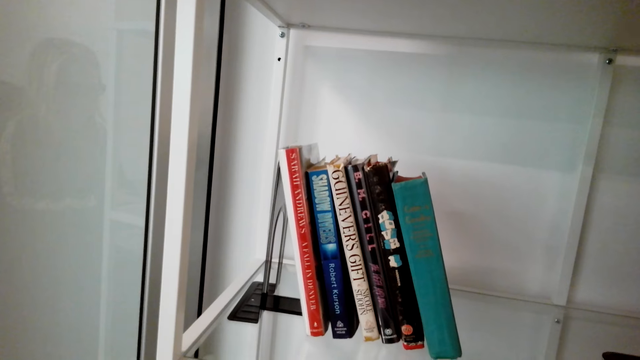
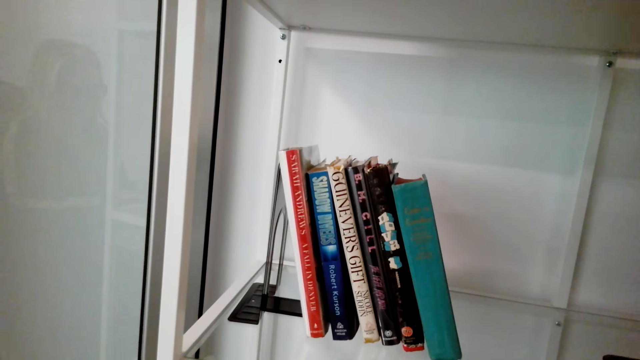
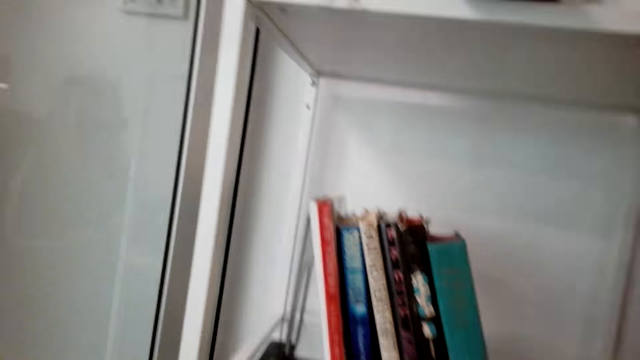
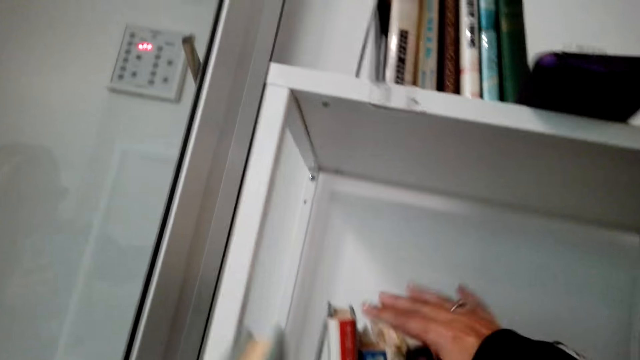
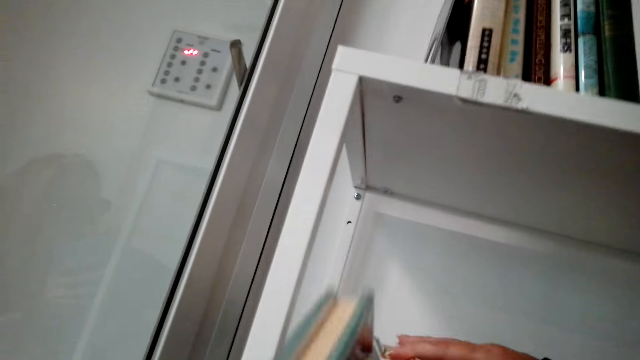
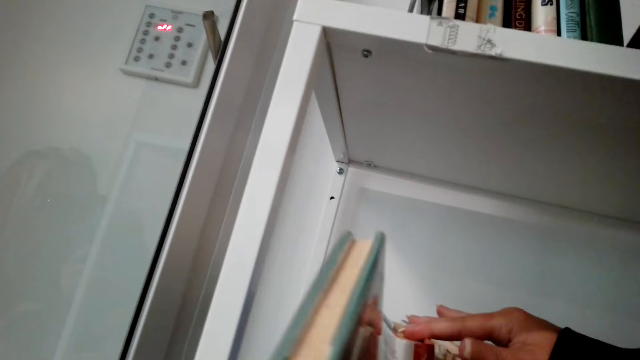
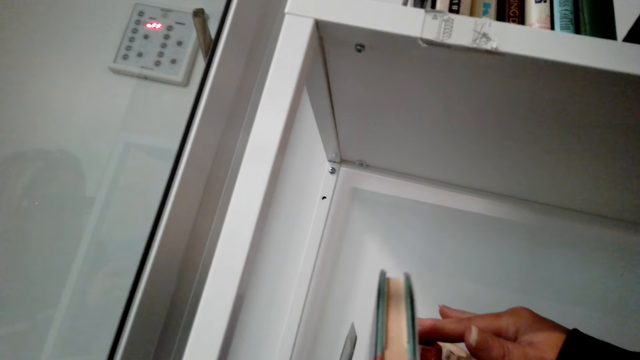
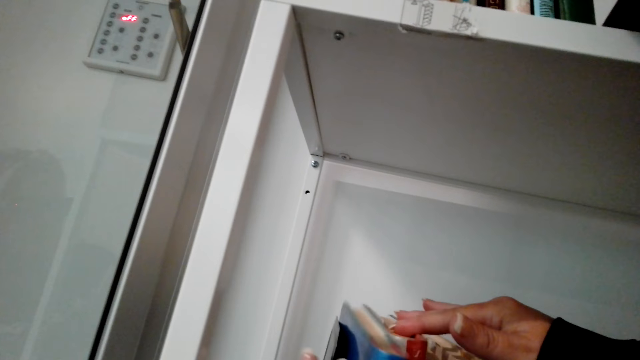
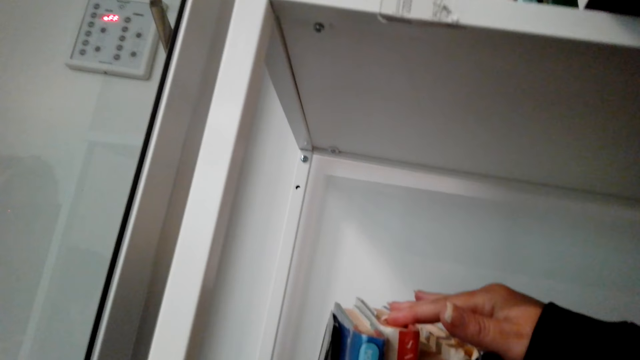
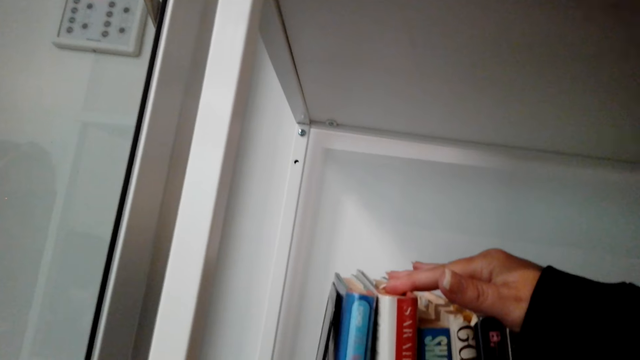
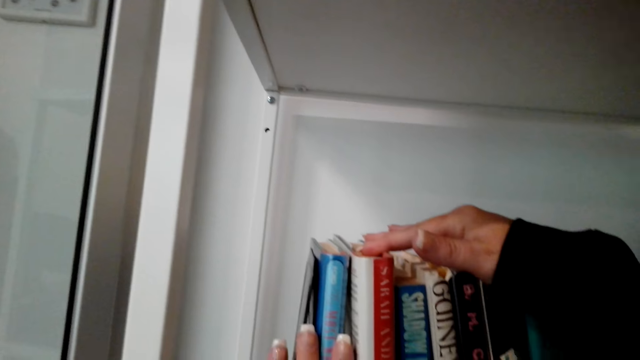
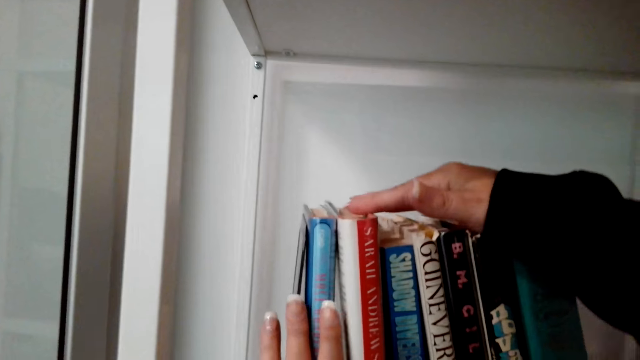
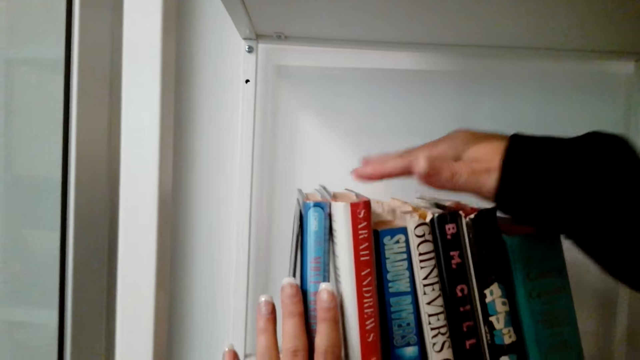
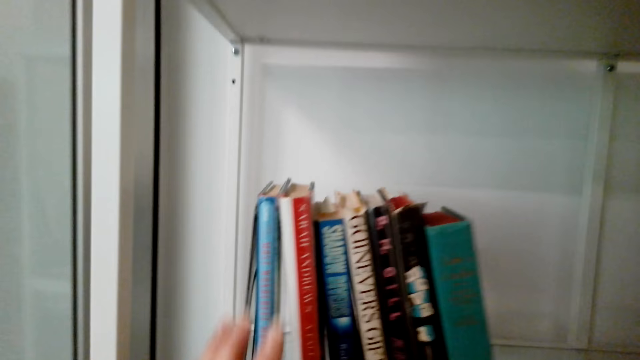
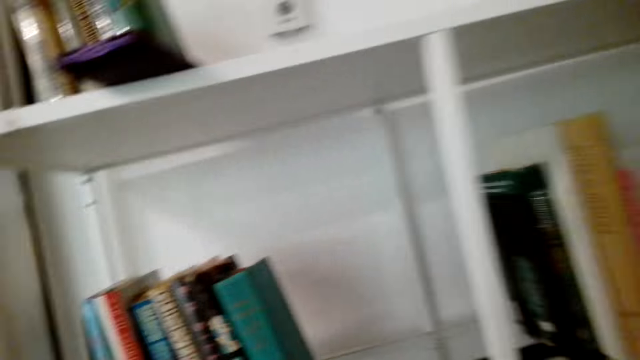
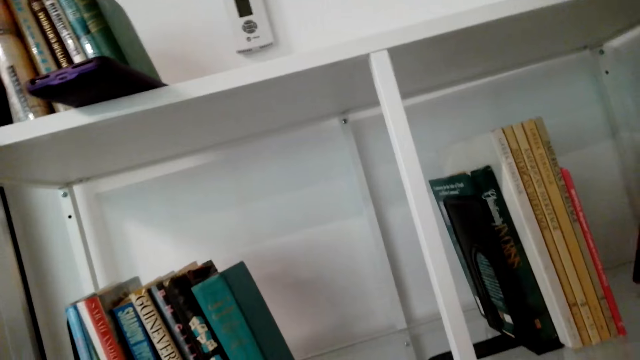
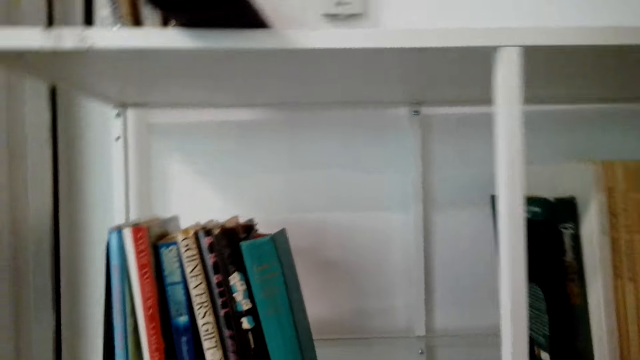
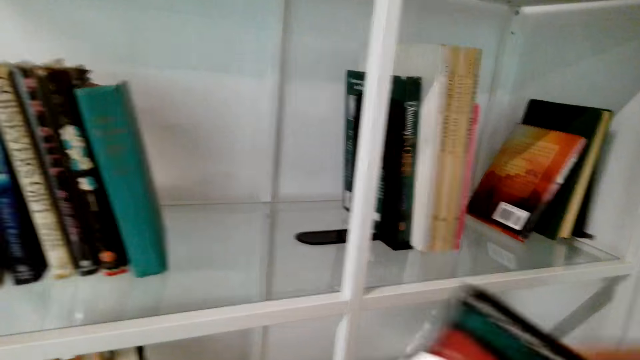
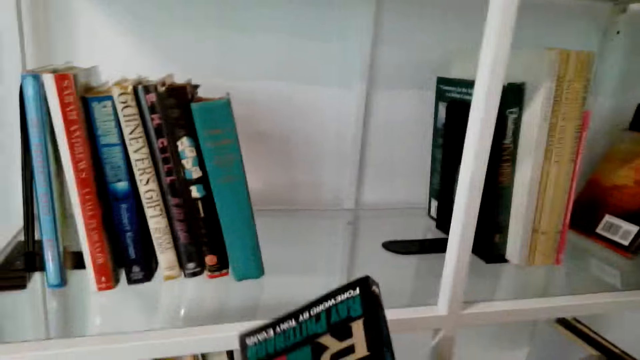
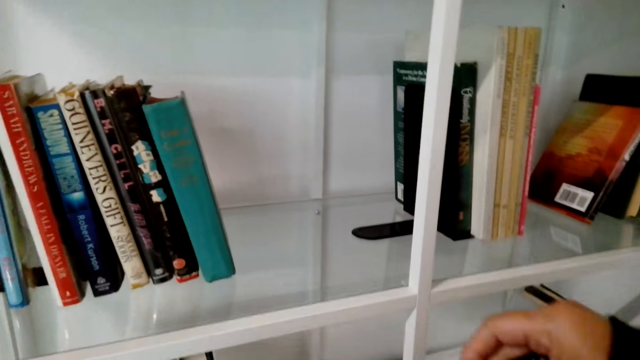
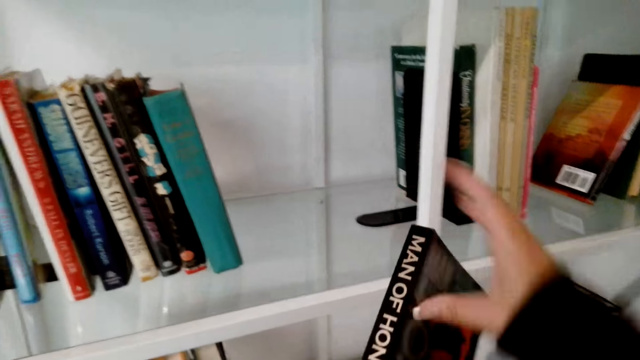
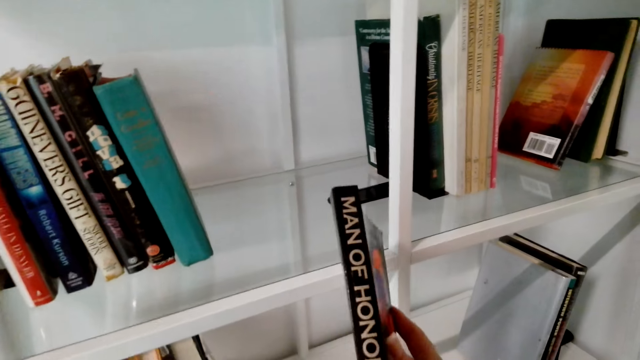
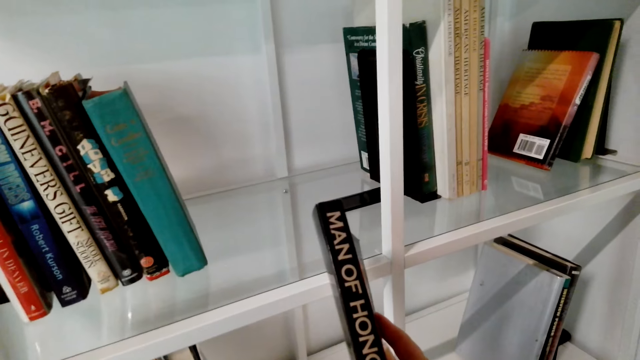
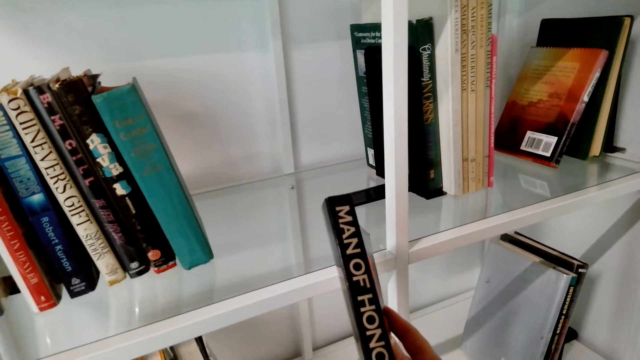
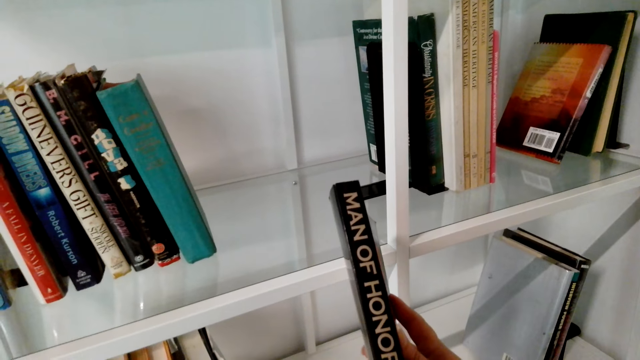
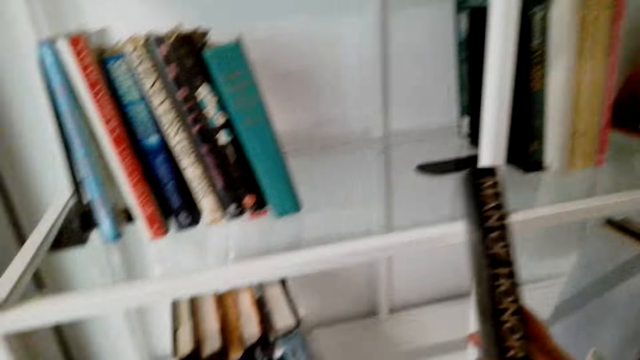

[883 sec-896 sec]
The camera wearer puts the book in the shelf. They pick up a book.

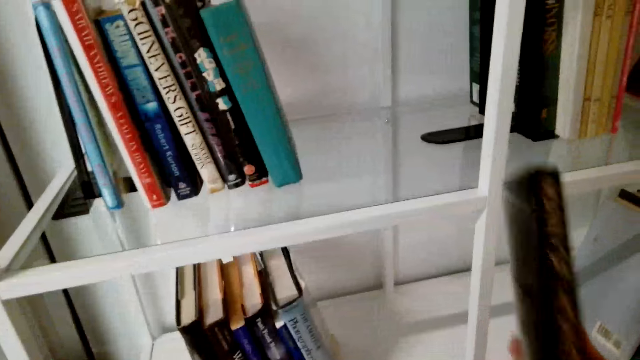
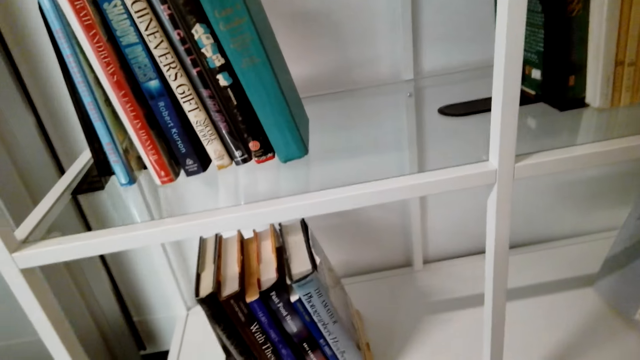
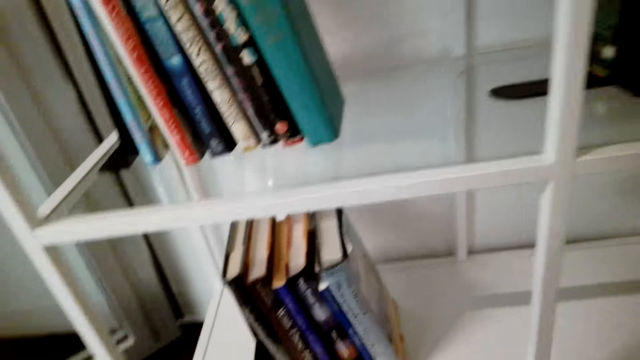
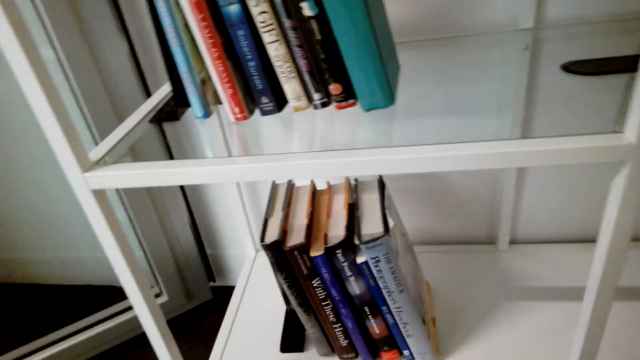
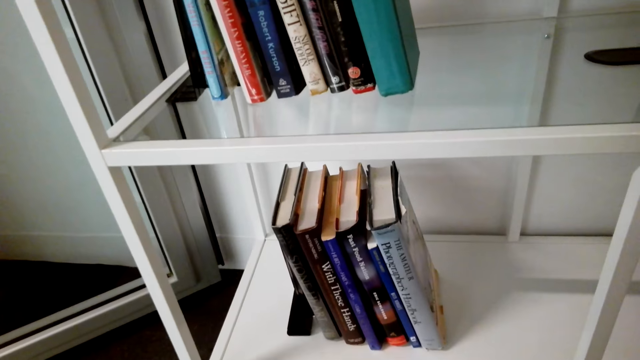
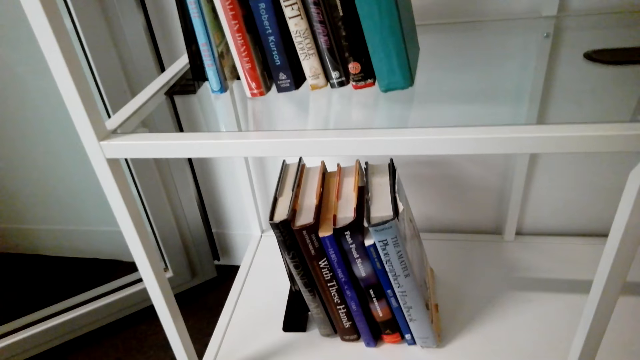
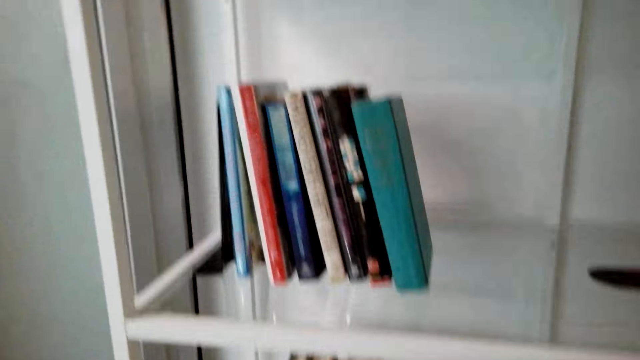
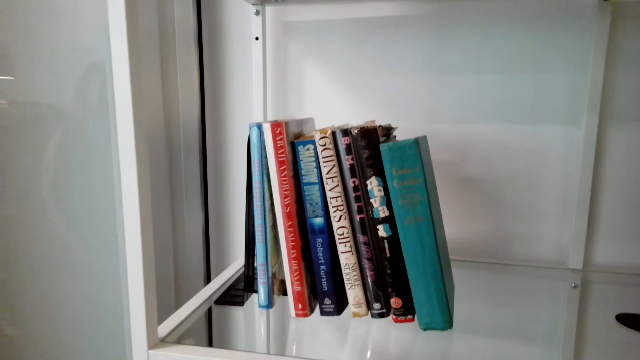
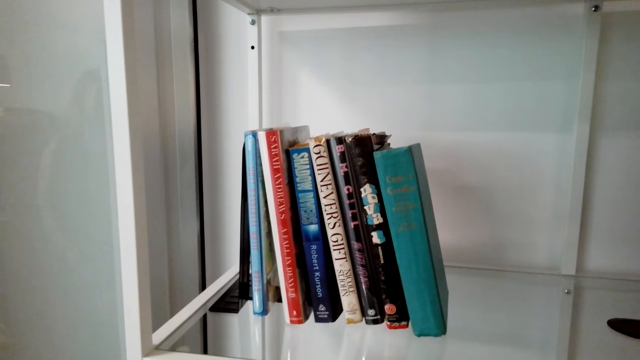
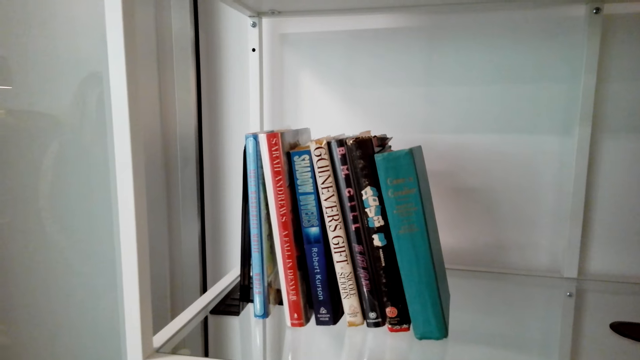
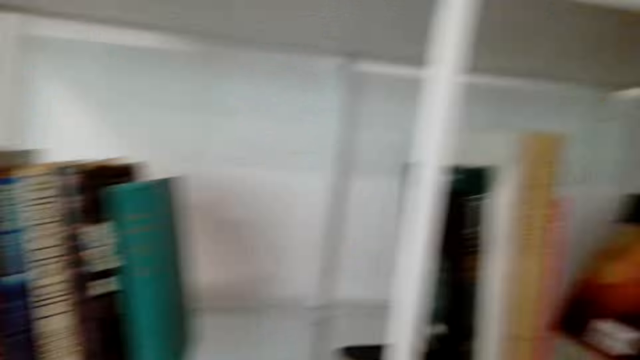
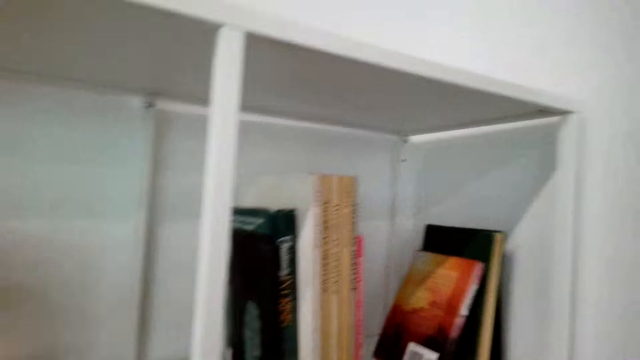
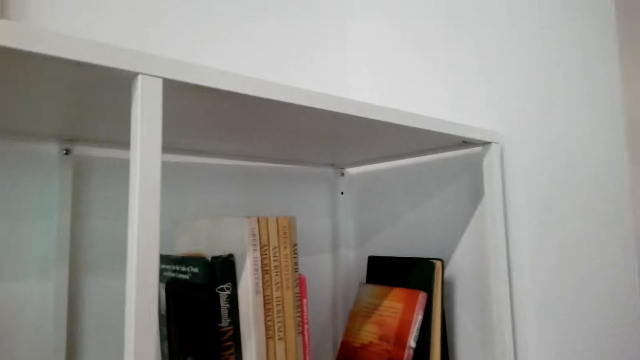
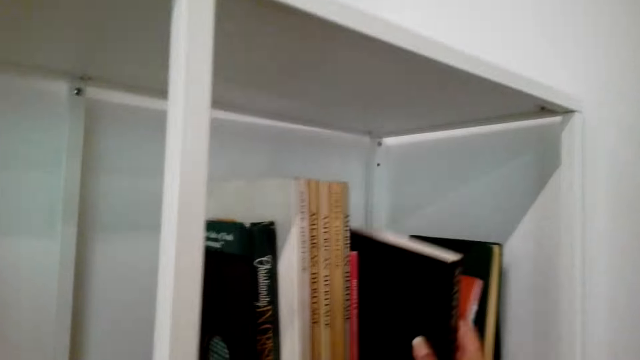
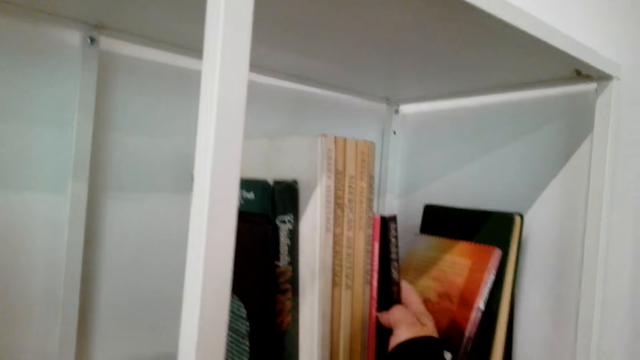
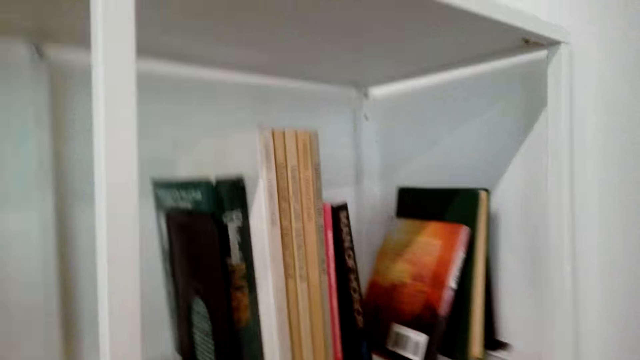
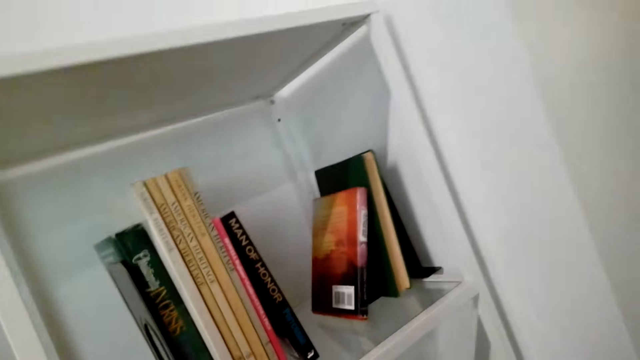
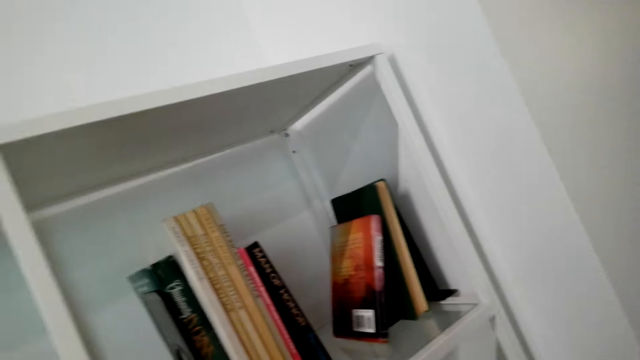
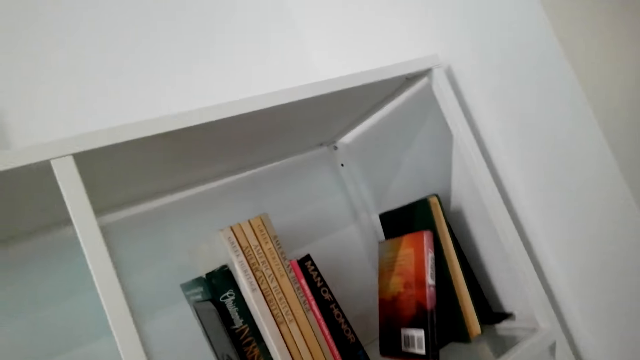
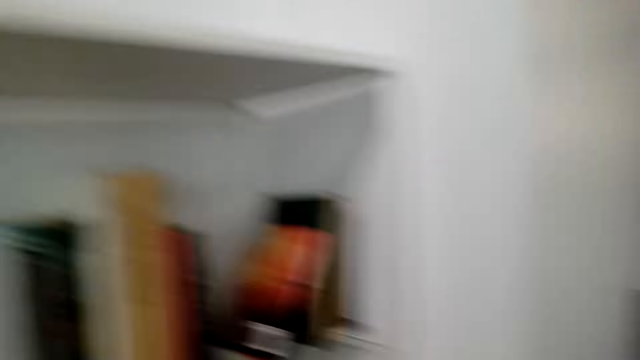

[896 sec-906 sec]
The camera wearer puts the book in the shelf.
